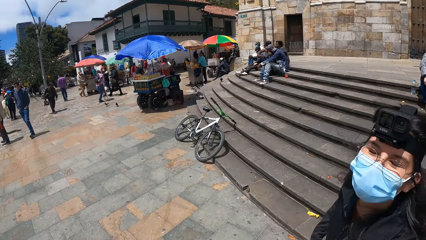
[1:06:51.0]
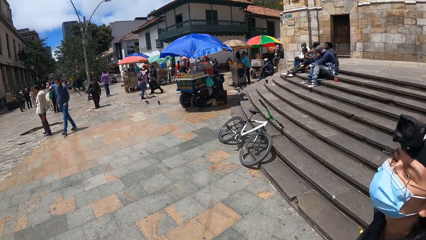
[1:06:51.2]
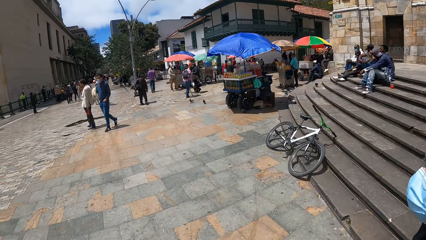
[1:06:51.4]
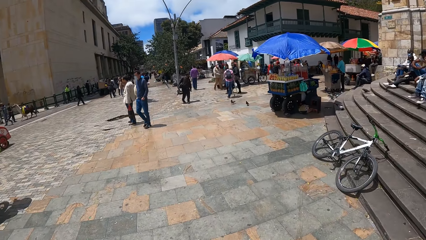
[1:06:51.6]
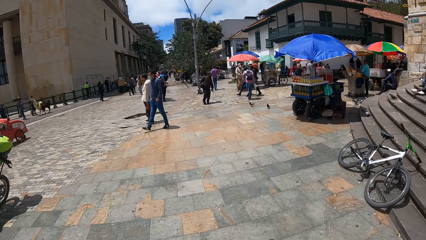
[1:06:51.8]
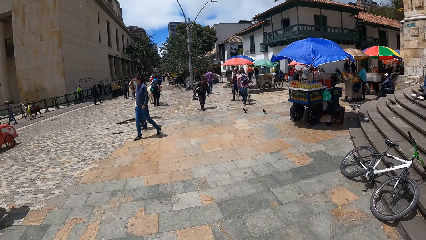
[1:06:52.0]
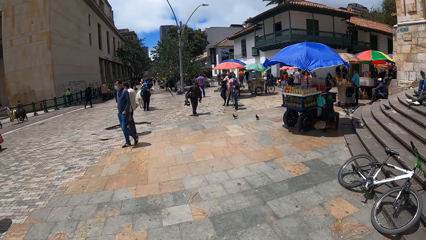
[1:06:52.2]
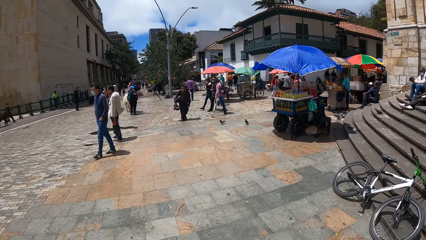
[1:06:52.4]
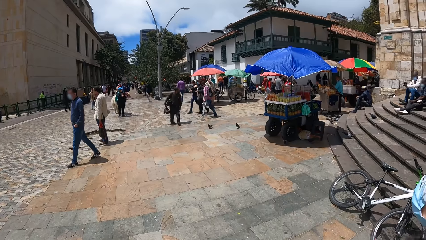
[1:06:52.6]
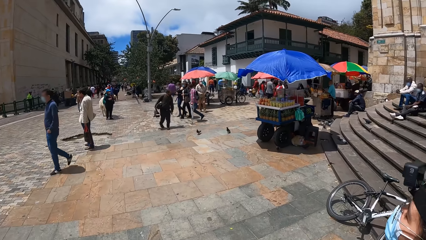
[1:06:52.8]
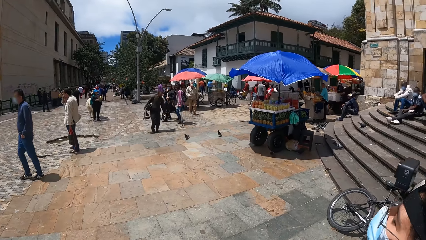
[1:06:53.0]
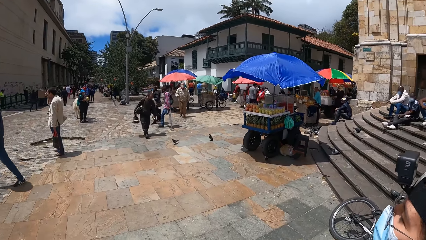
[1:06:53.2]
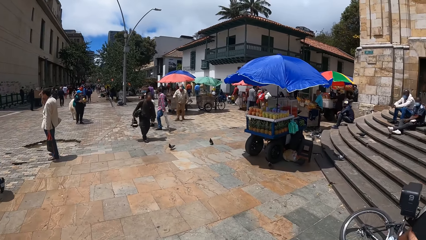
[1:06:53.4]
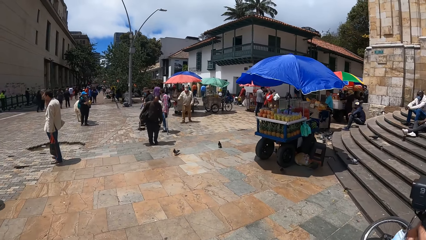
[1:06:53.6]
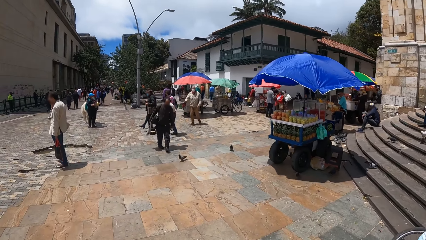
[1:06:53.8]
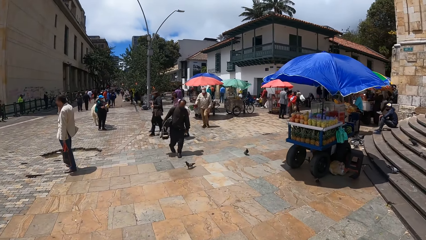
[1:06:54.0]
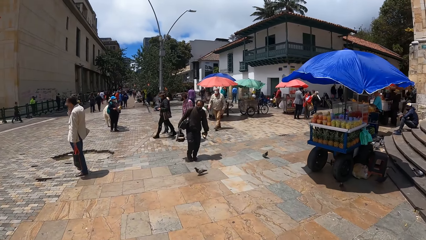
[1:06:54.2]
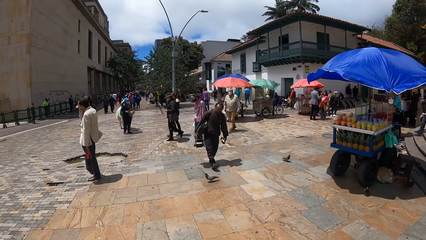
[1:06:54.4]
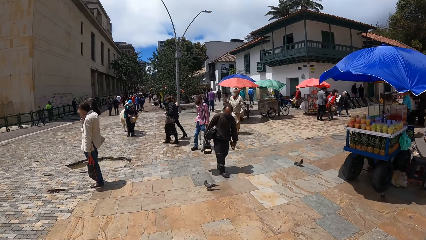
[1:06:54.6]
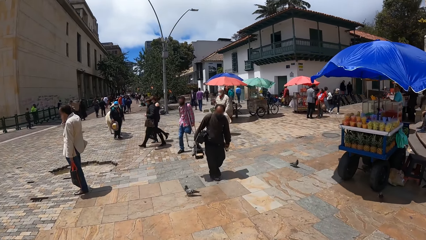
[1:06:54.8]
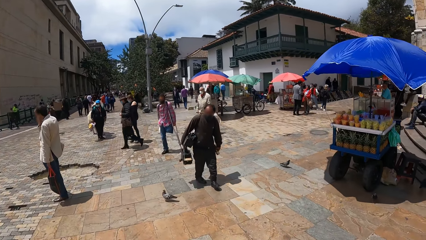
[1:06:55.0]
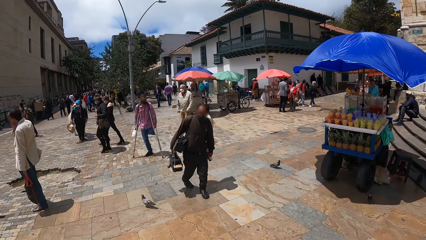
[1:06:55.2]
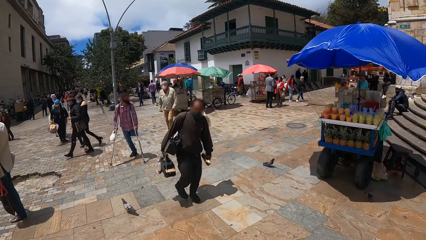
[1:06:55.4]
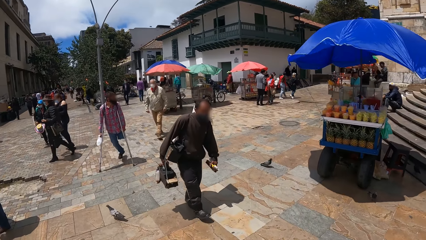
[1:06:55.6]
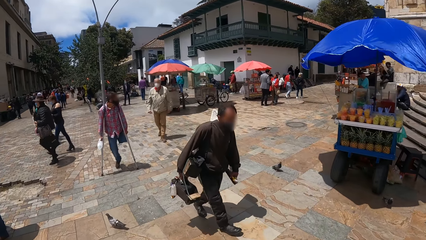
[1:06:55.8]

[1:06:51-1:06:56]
The camera wearer looks around.

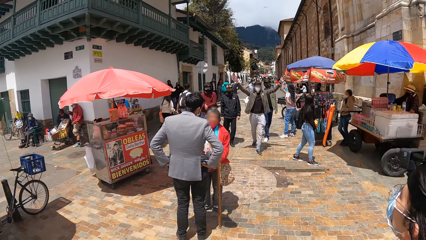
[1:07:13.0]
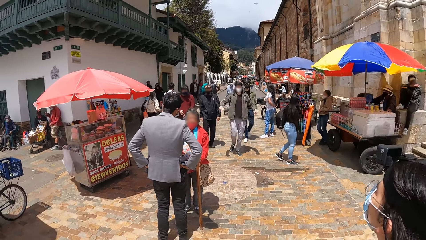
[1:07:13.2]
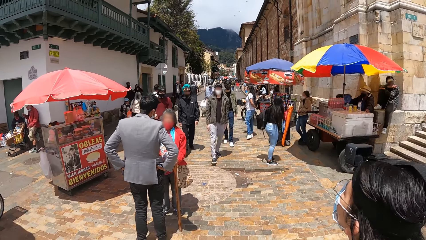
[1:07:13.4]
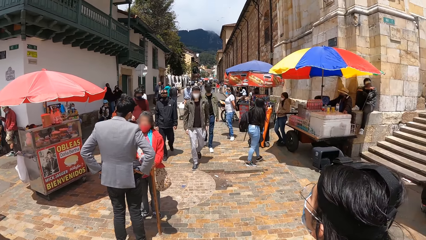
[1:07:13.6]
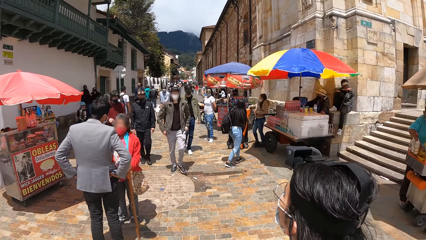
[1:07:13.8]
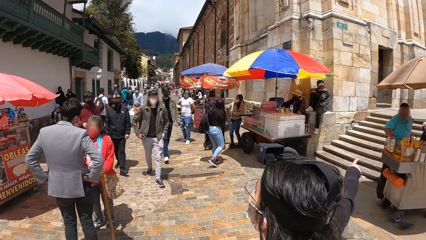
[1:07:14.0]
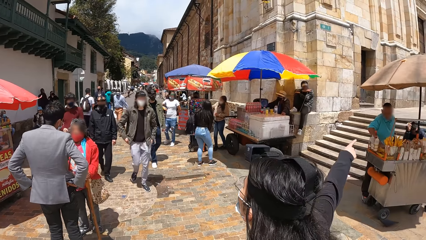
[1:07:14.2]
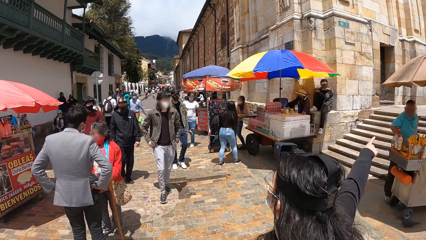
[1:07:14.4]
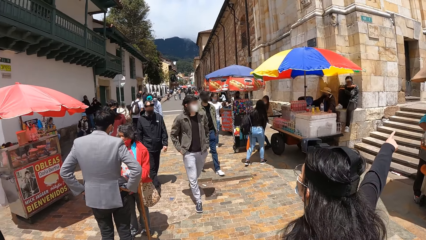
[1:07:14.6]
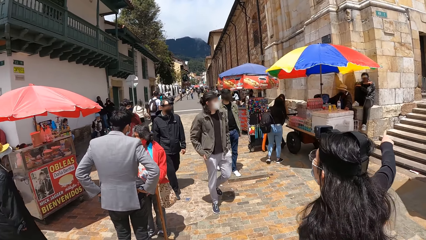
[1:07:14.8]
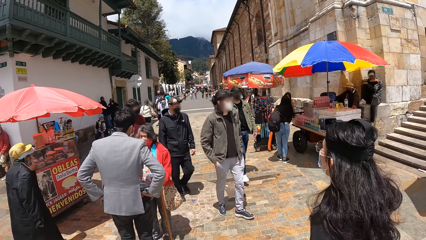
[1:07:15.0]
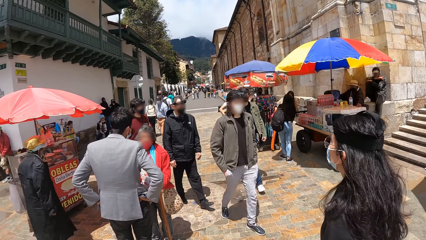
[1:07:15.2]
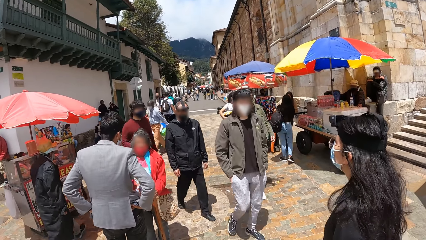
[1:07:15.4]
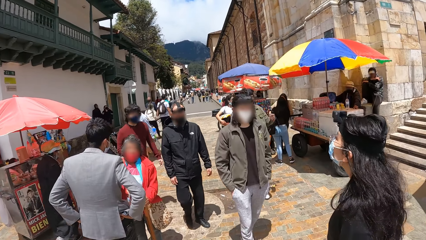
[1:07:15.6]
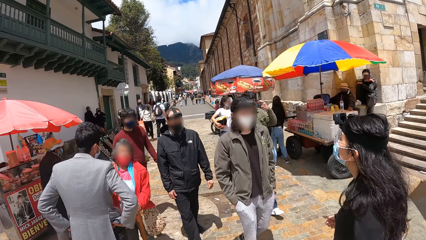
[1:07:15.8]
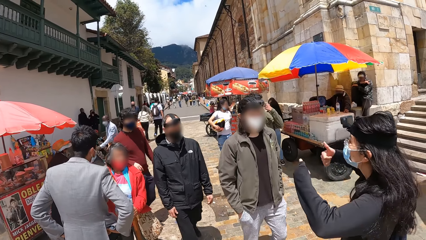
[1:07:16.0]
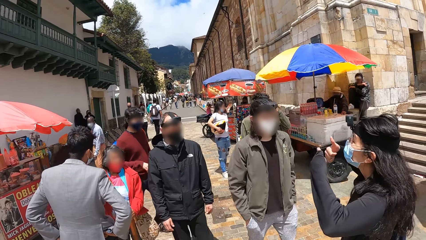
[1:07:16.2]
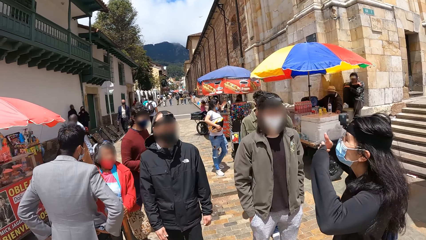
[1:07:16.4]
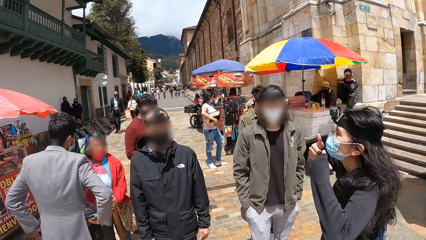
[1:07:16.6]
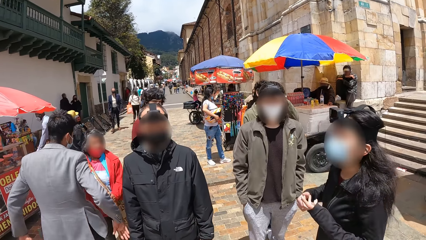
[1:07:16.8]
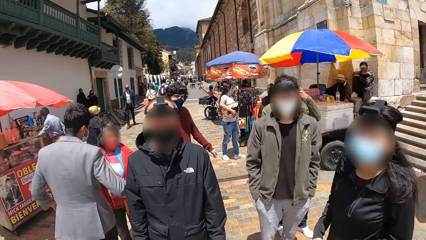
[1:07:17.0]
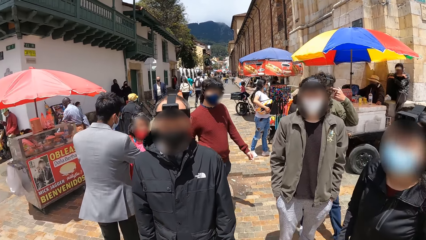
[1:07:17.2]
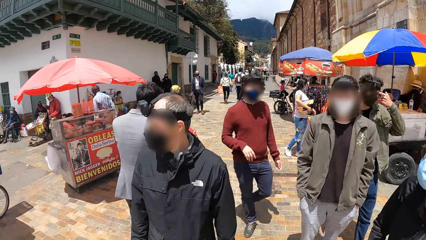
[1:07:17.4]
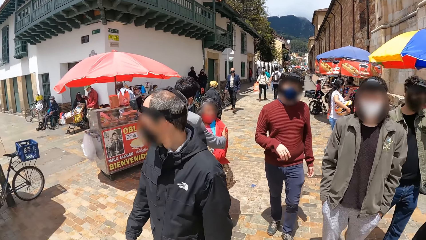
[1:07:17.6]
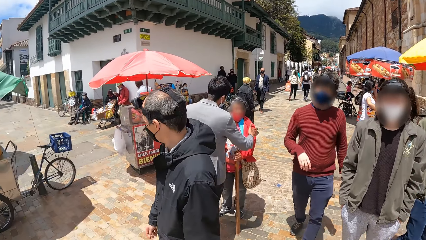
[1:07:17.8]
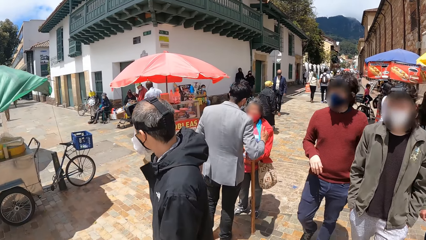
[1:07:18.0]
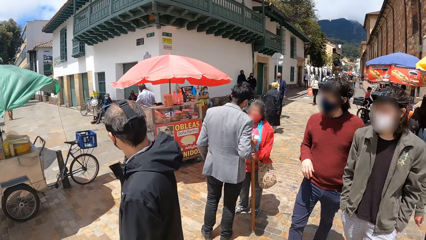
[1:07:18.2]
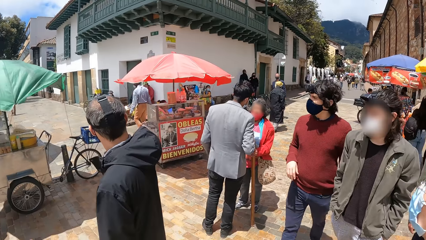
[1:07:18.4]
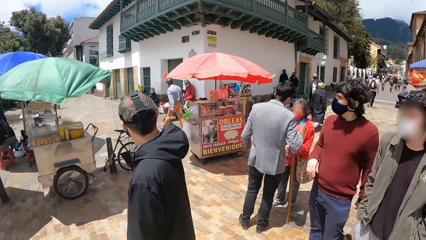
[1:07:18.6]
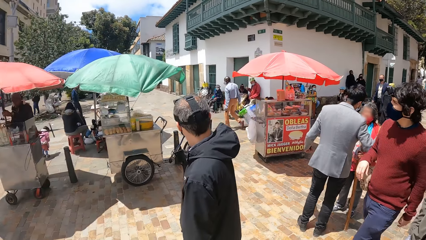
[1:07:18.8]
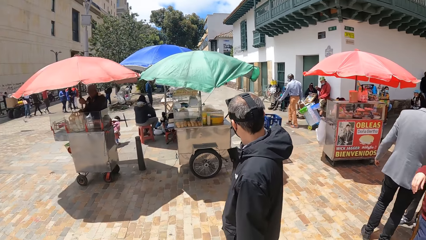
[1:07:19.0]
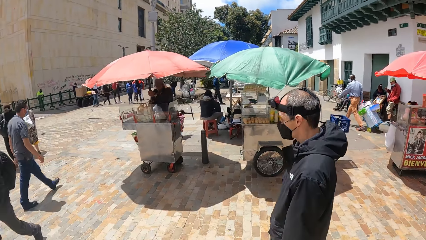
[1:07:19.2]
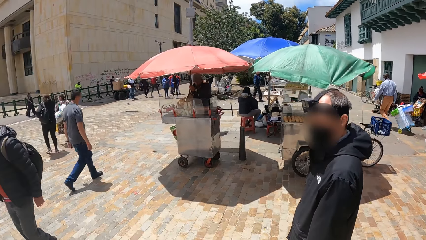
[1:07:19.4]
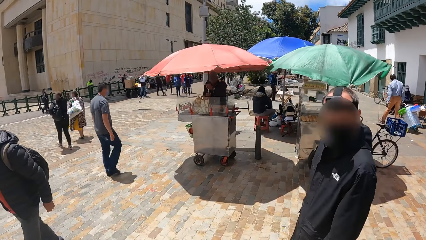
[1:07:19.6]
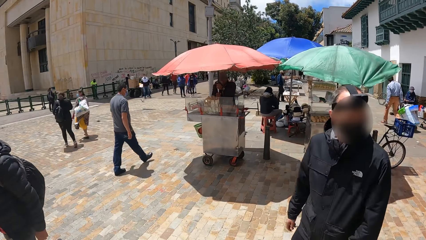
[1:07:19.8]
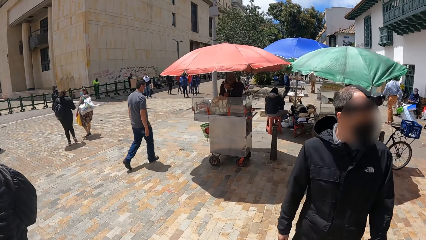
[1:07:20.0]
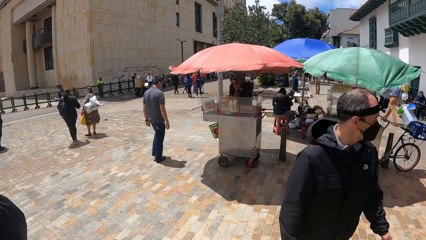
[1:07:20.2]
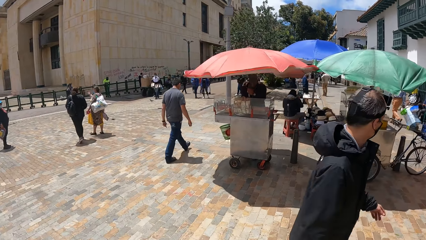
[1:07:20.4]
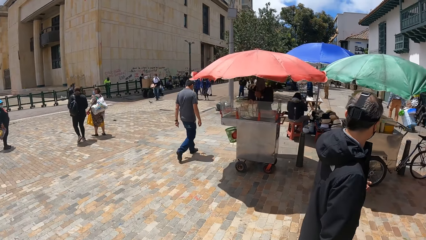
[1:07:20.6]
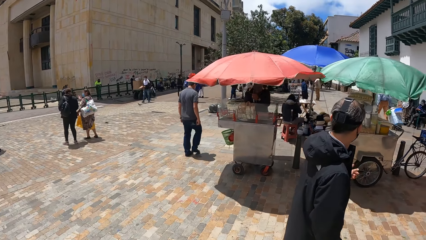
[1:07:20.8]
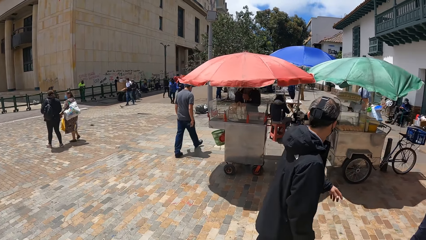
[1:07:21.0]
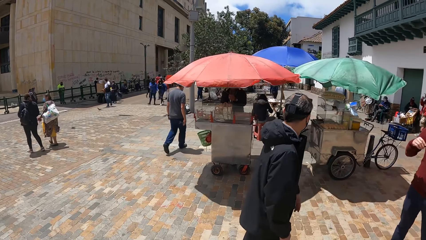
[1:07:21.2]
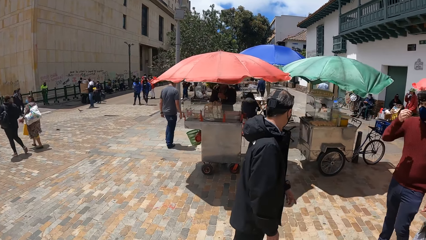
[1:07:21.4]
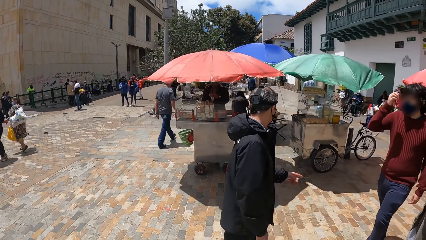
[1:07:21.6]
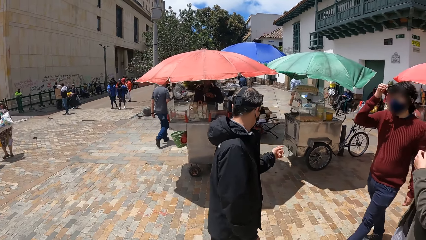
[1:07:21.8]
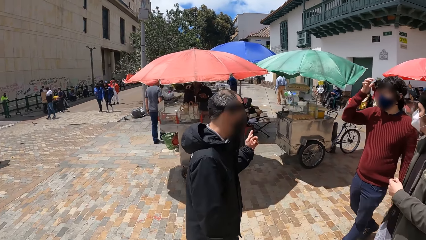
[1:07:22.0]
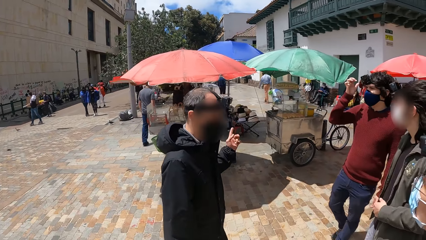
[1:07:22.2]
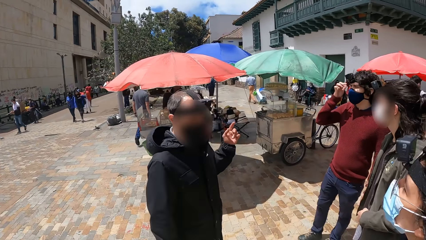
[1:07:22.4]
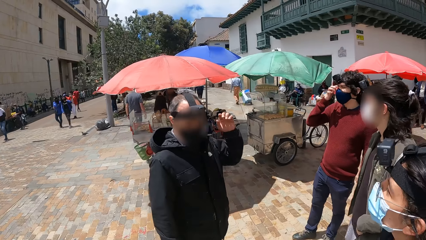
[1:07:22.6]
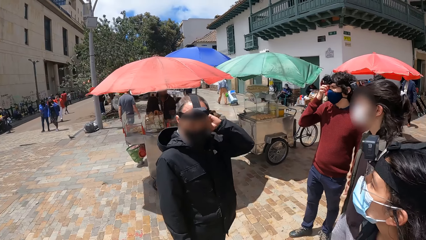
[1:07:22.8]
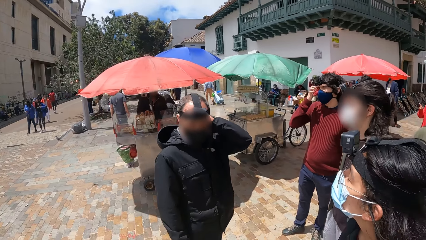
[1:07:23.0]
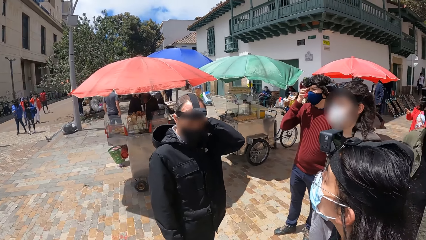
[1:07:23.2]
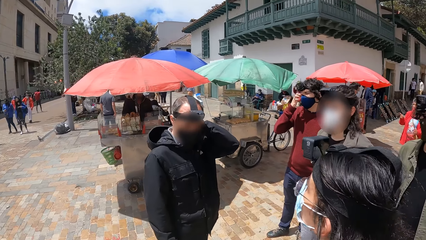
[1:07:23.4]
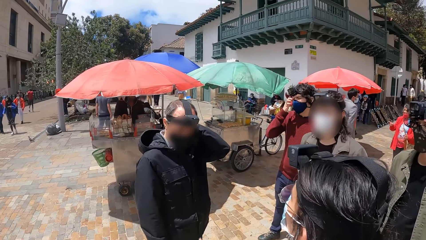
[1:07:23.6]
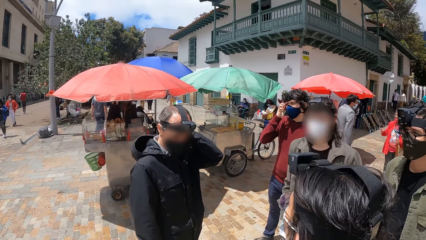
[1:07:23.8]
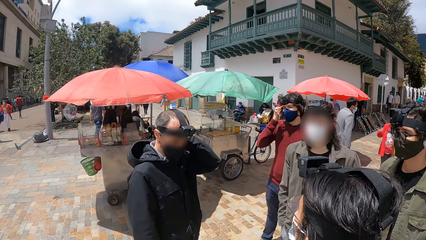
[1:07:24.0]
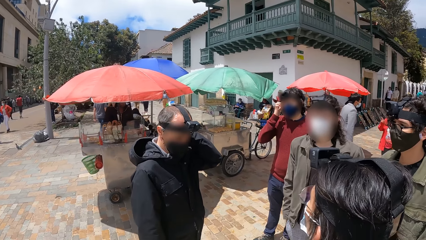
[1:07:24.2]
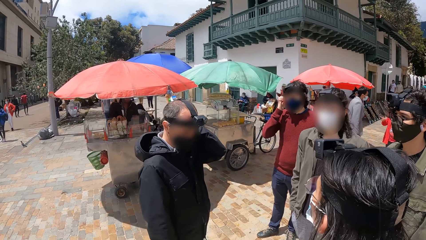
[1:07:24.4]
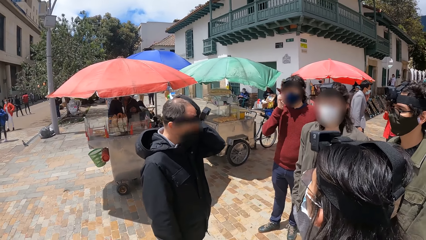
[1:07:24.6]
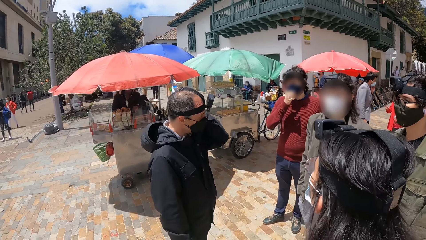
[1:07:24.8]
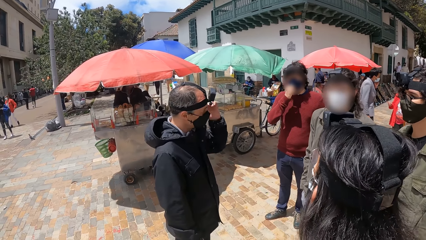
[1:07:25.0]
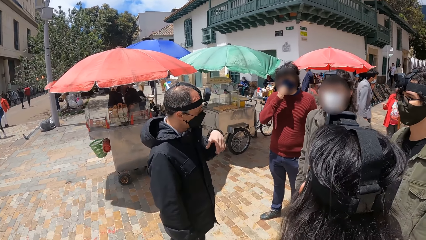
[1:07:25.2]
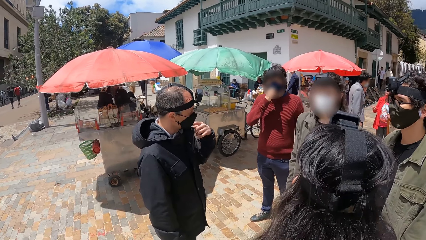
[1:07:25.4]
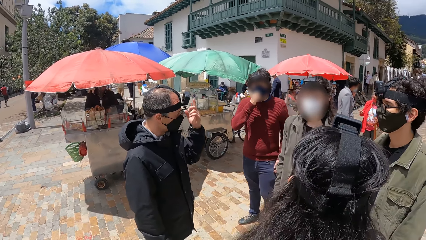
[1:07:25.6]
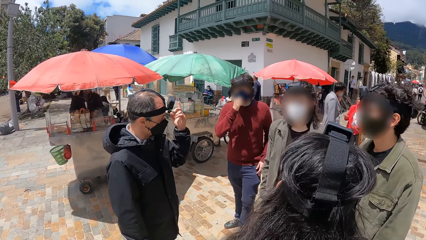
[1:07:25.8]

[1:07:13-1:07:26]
A person raises her right hand. Another person interacts with a third person. The camera wearer walks around. The third person interacts with the second person. The third person scratches his head.
